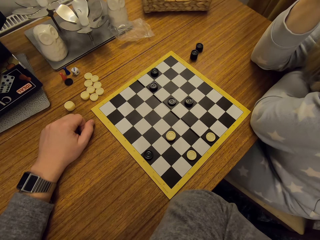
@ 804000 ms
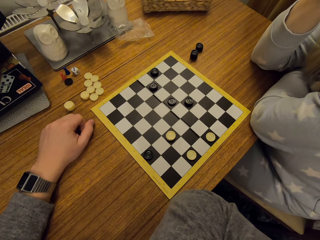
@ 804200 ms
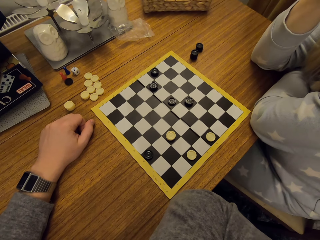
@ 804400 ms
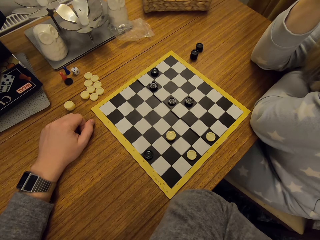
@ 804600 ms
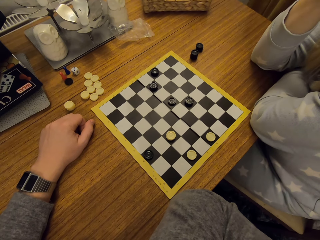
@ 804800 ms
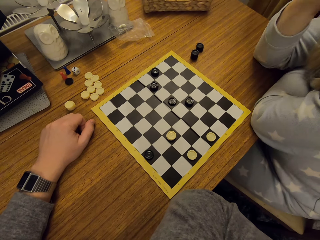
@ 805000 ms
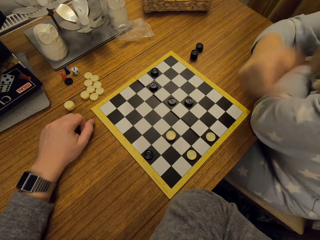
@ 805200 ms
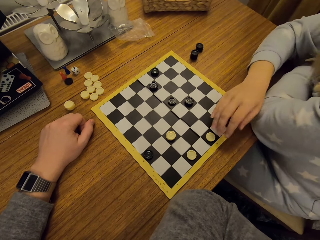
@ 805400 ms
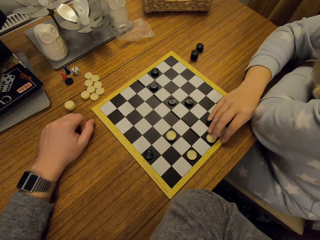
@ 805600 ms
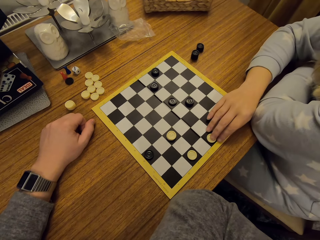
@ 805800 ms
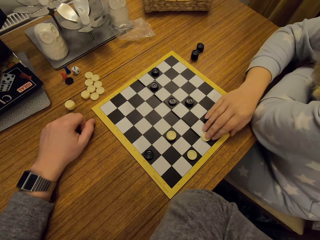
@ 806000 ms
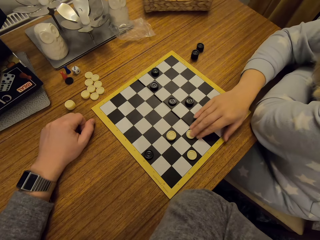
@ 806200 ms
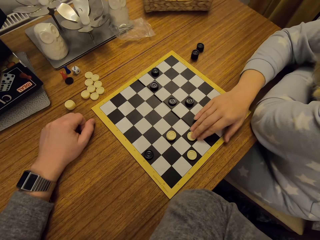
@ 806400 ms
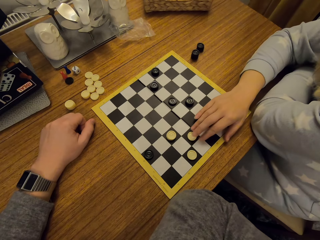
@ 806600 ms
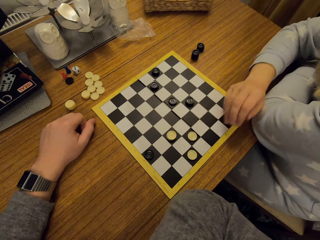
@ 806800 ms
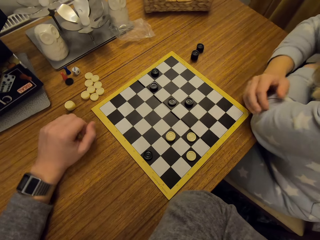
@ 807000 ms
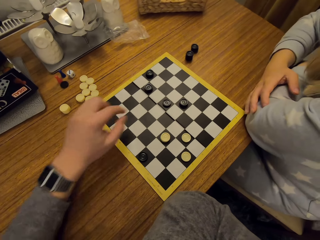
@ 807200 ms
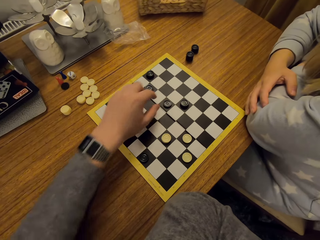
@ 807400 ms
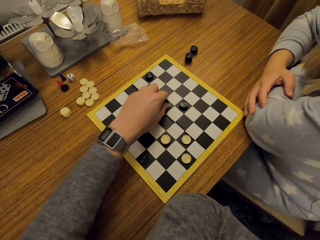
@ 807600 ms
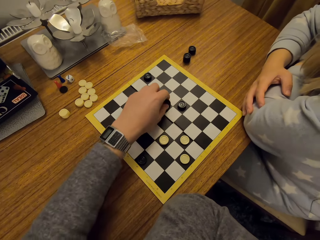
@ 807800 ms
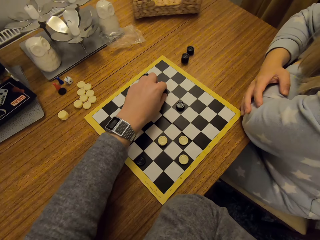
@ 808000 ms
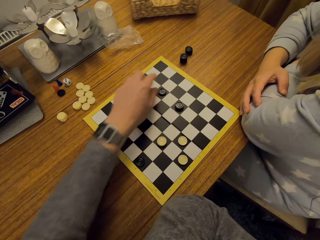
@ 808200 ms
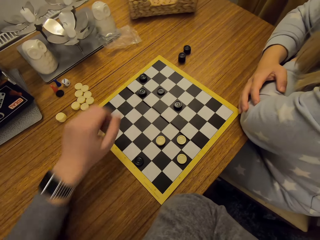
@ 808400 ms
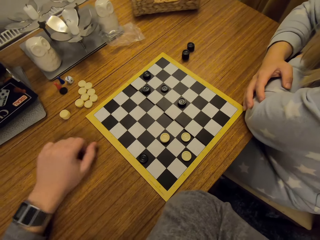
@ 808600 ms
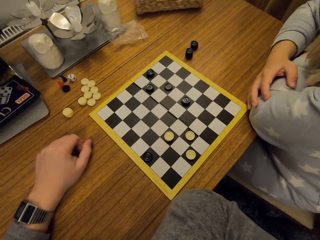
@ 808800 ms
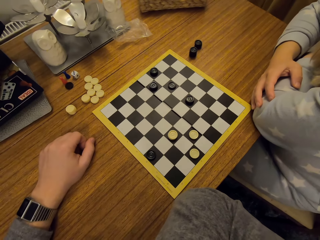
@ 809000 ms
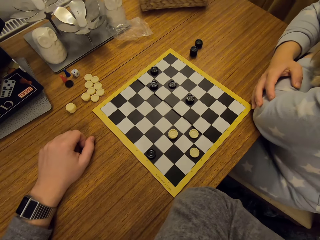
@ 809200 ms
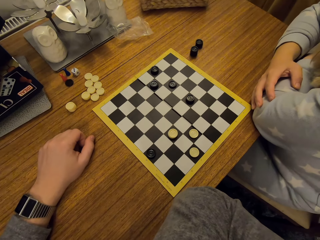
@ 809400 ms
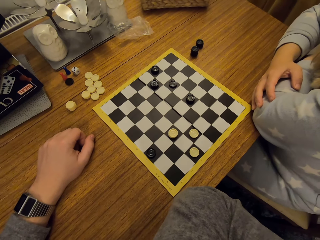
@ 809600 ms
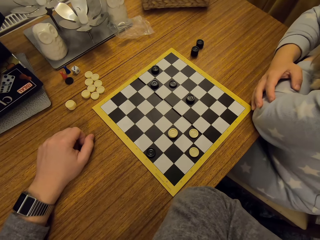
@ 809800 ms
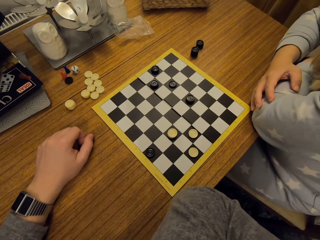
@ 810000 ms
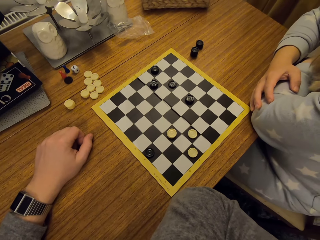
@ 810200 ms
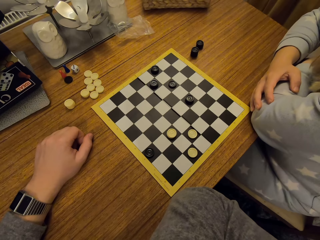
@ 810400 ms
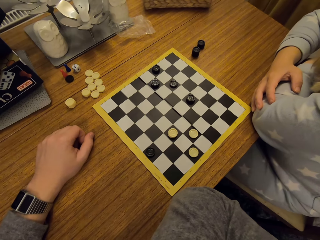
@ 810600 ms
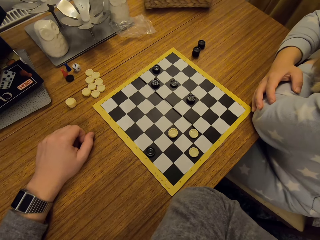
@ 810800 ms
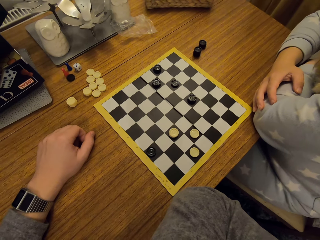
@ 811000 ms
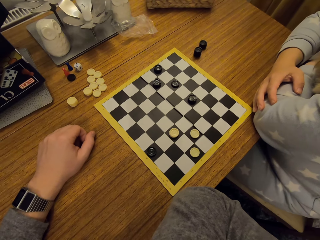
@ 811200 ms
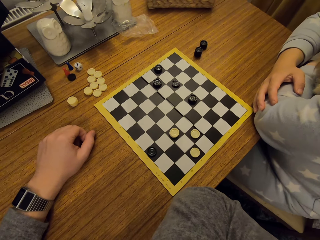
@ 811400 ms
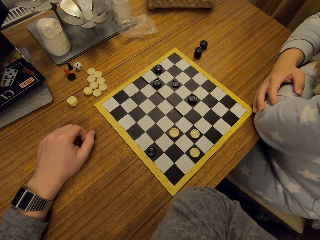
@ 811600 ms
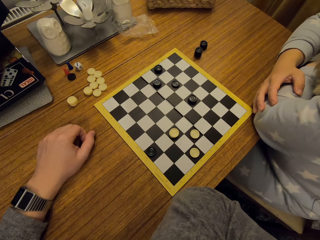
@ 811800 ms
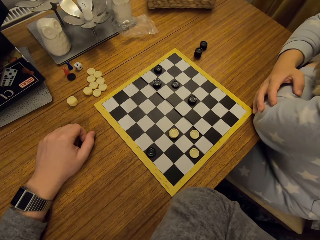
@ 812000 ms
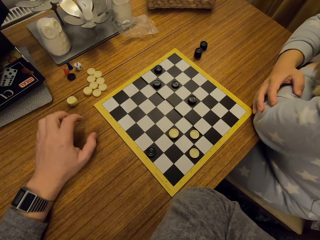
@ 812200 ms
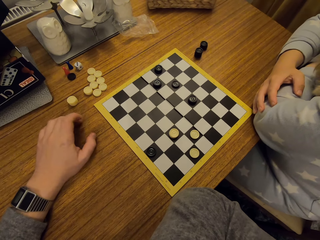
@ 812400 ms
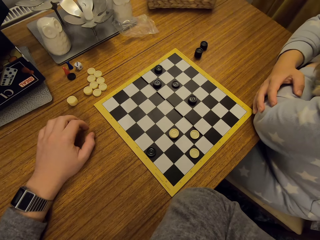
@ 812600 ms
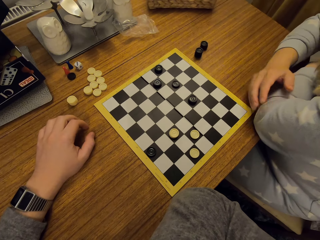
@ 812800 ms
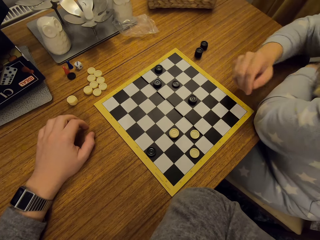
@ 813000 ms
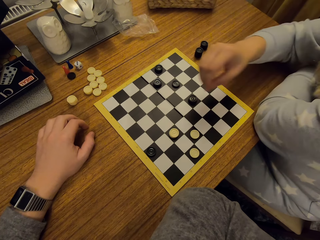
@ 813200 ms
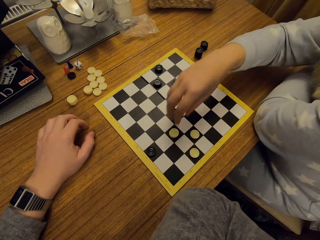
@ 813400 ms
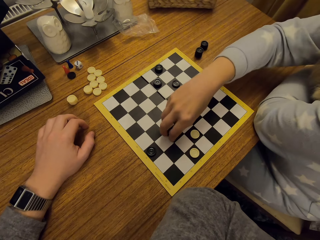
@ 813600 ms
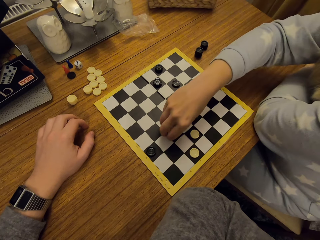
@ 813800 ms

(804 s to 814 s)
The woman moves a disc on the board. The camera wearer moves a disc on the board. They look at the board.

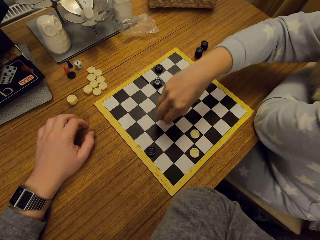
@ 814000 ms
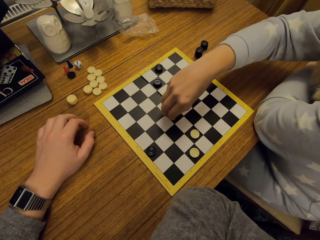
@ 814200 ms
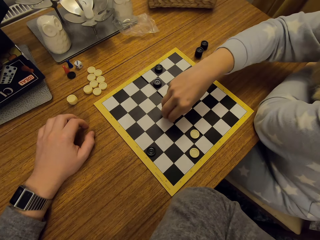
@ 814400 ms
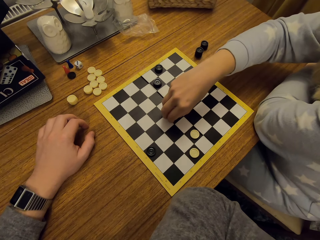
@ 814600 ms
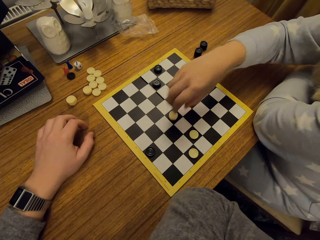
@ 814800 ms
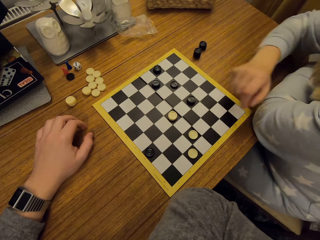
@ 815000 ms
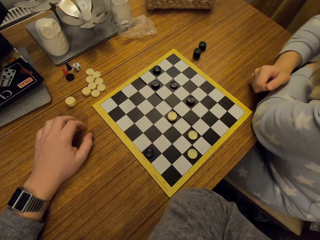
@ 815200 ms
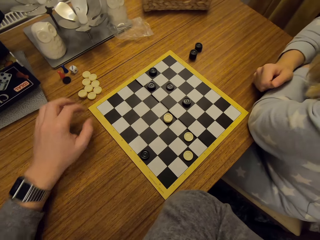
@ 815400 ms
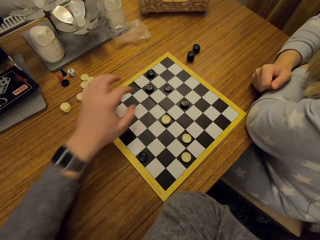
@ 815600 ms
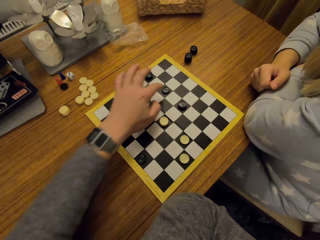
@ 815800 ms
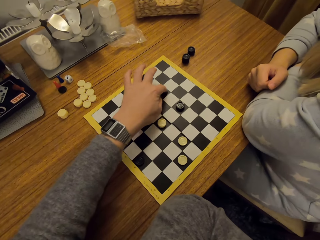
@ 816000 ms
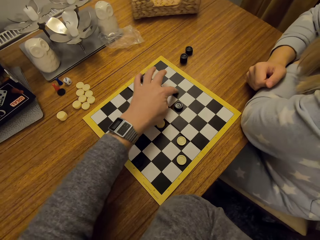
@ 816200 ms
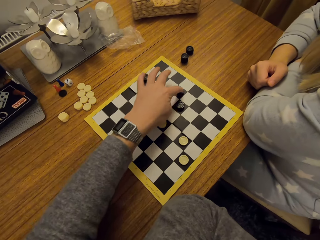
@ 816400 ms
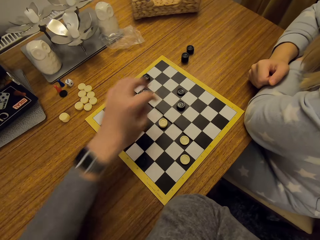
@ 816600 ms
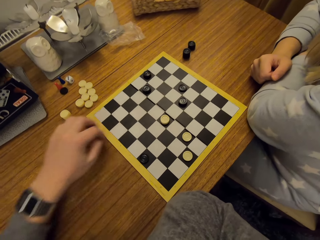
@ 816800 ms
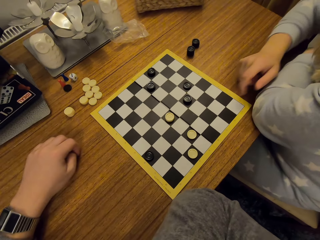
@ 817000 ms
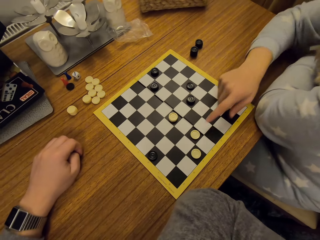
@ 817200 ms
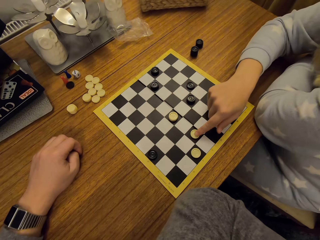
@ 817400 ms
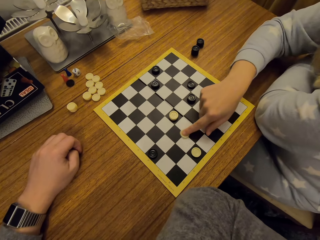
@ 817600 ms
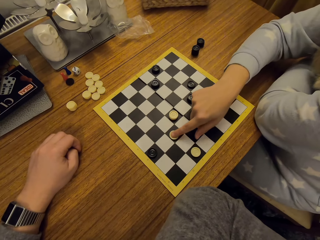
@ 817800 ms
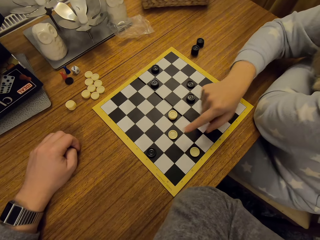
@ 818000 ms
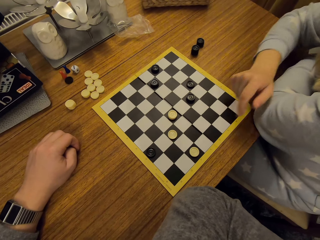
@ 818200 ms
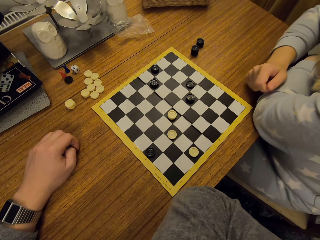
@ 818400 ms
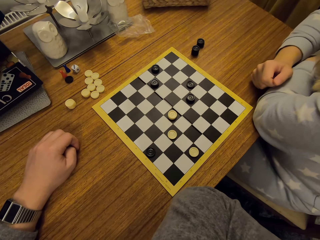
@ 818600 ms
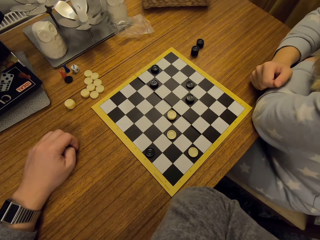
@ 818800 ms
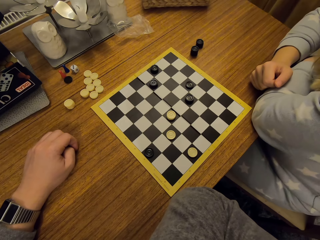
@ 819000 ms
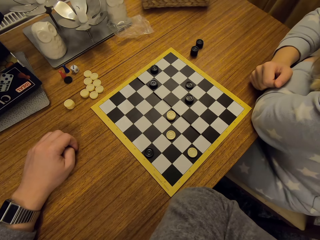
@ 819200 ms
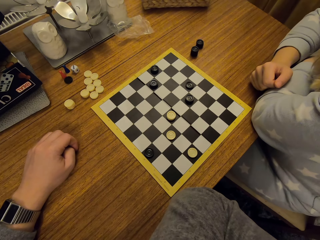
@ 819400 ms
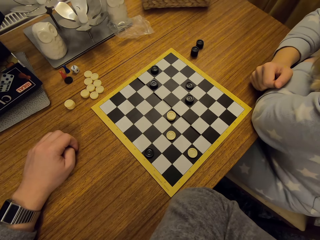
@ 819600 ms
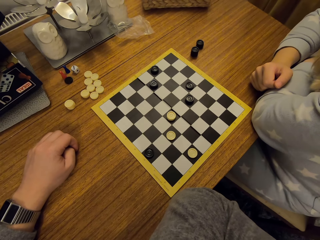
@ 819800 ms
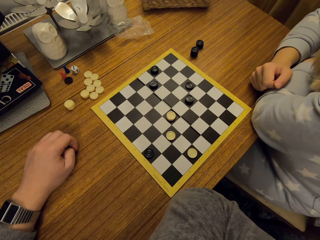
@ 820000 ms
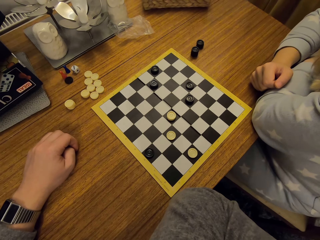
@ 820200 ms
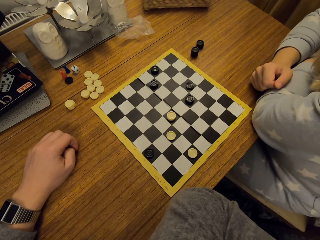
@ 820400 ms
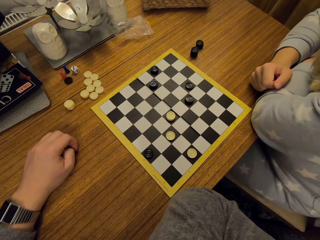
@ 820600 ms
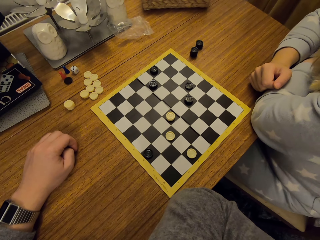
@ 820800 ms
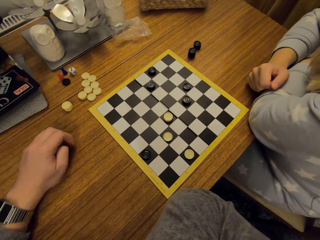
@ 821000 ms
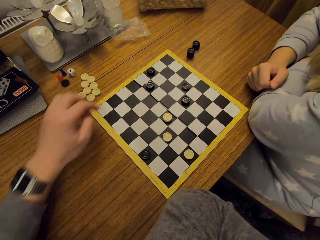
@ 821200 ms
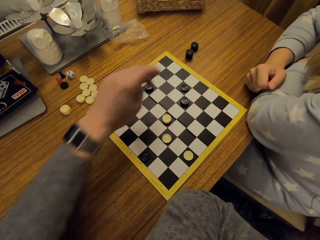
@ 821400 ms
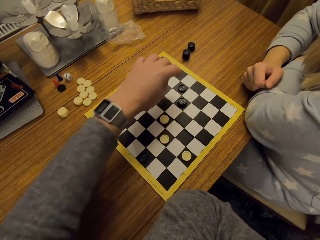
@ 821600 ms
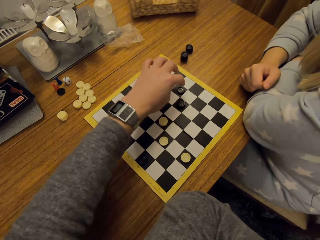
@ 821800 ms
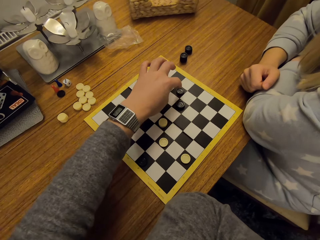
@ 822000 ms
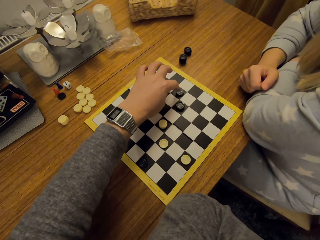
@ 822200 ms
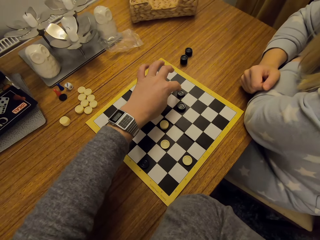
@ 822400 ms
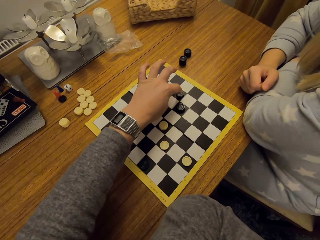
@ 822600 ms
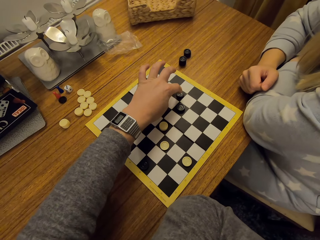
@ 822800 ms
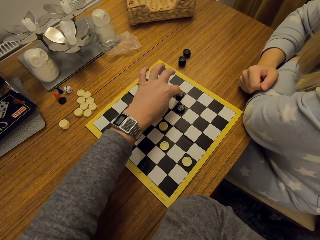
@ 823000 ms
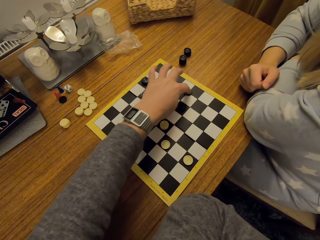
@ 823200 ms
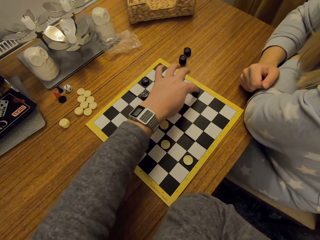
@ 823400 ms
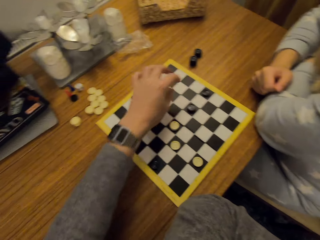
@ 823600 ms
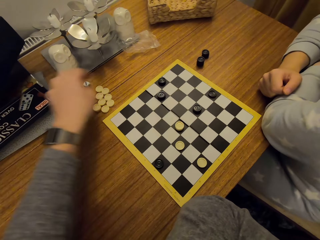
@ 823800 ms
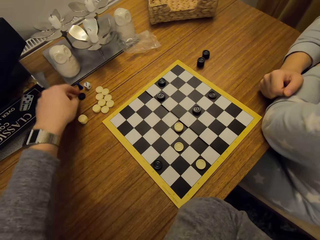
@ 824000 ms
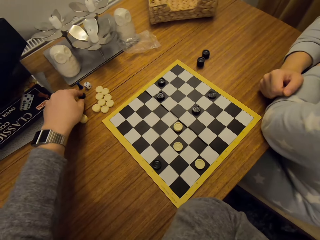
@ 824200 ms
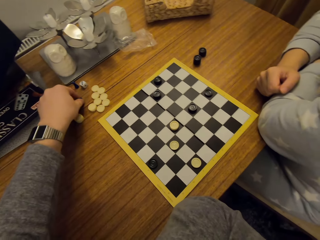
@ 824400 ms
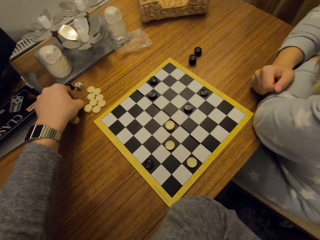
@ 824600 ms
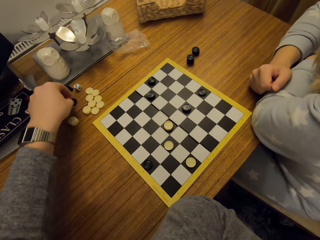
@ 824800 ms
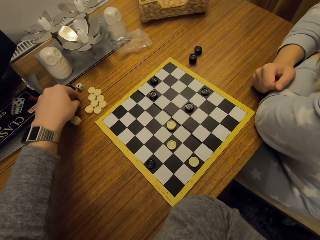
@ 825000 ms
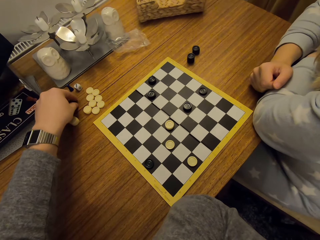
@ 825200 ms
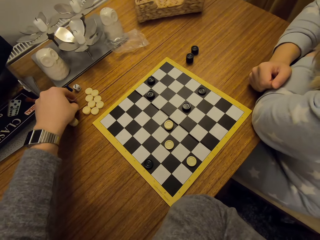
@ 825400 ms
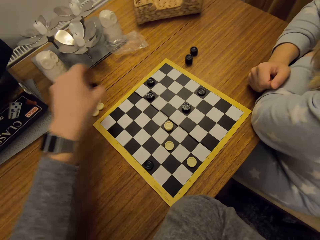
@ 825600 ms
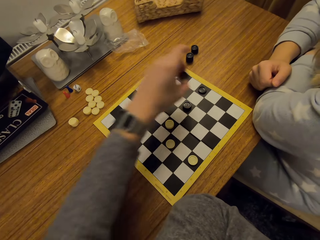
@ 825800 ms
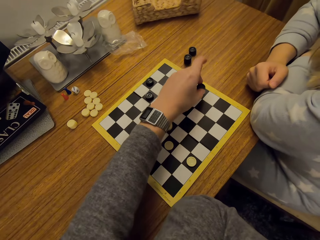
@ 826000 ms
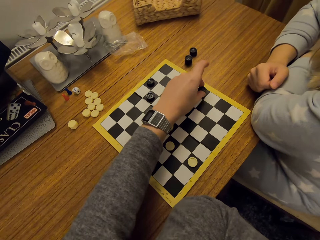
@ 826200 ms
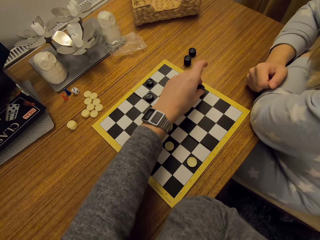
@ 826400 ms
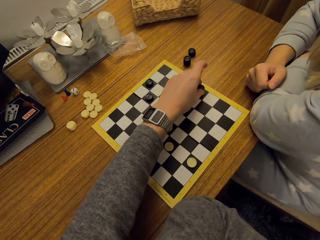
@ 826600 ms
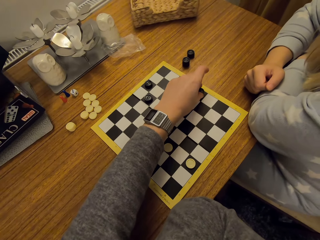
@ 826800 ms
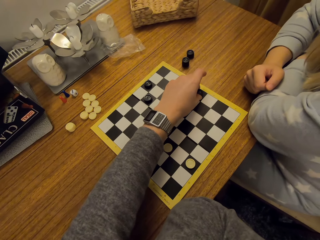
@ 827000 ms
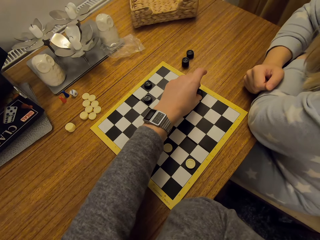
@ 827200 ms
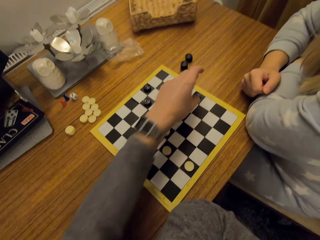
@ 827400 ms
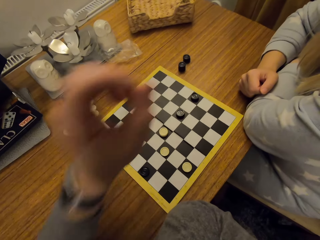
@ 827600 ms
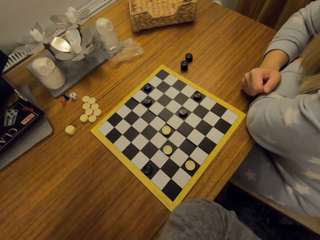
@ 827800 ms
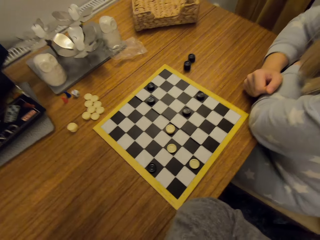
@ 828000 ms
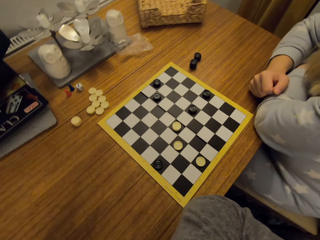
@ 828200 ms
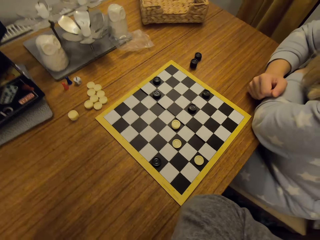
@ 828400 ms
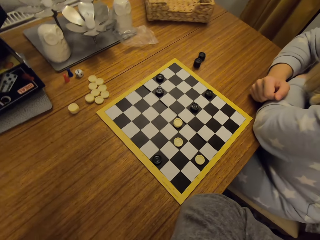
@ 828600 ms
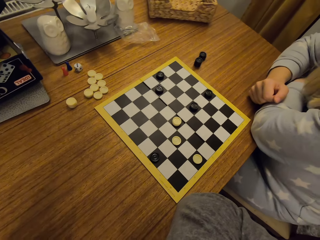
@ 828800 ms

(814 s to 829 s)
The woman moves a disc or button on the board. The woman lifts the button and puts the button down. The camera wearer moves a disc on the board. The woman moves a disc on the board. The camera wearer looks at the board. They move a disc on the board. They pick up the piece and put the piece on top of another piece.
